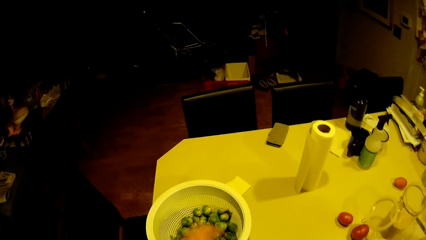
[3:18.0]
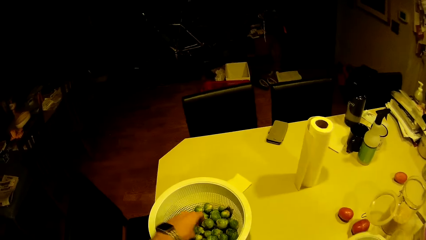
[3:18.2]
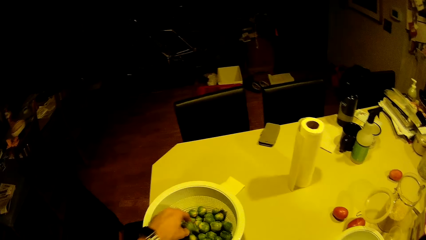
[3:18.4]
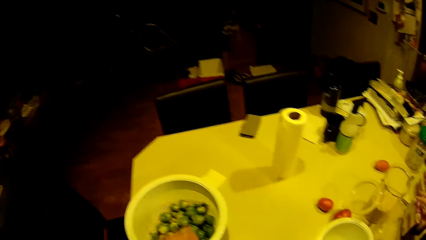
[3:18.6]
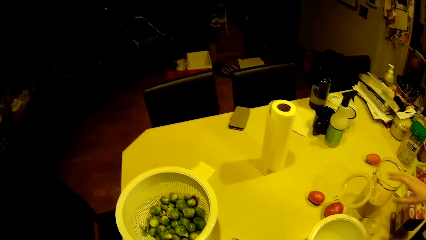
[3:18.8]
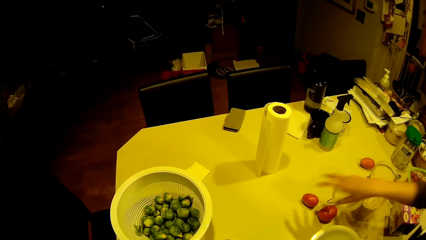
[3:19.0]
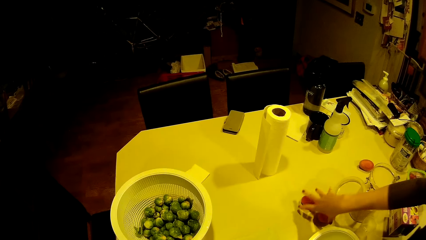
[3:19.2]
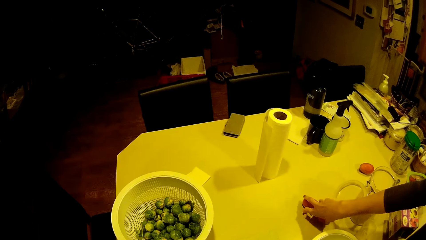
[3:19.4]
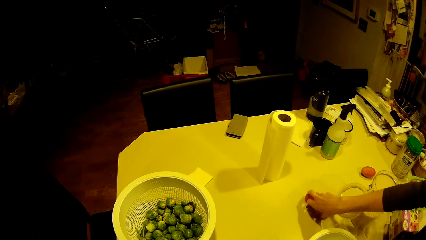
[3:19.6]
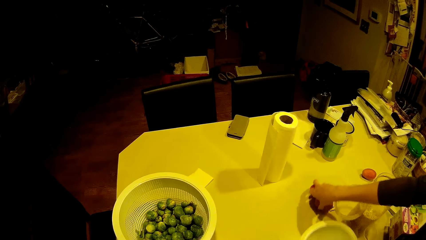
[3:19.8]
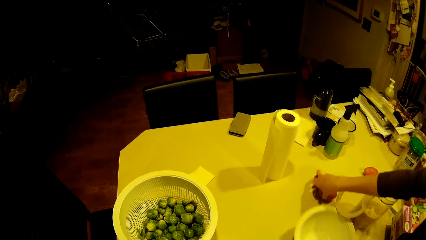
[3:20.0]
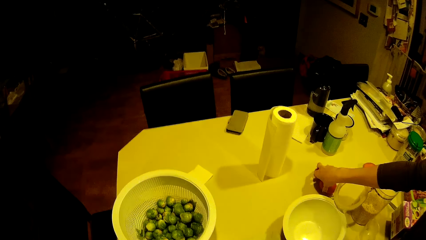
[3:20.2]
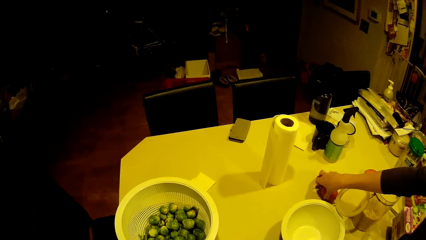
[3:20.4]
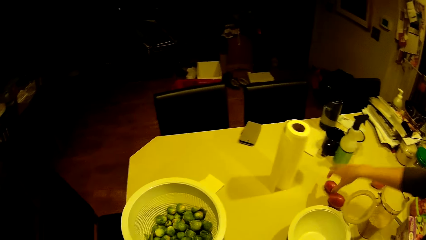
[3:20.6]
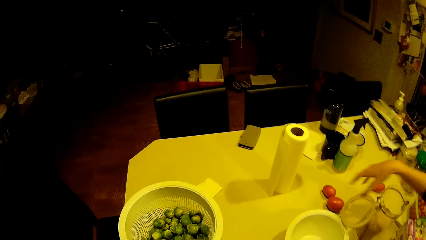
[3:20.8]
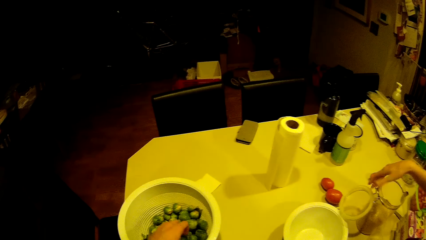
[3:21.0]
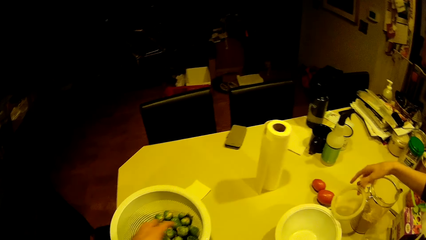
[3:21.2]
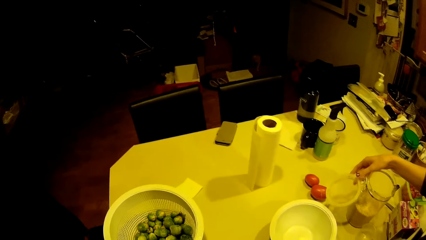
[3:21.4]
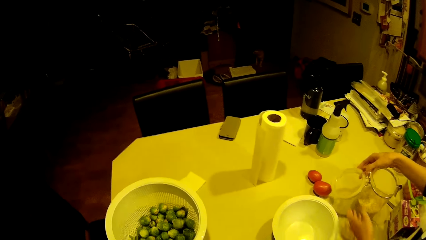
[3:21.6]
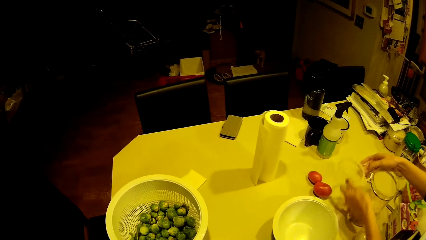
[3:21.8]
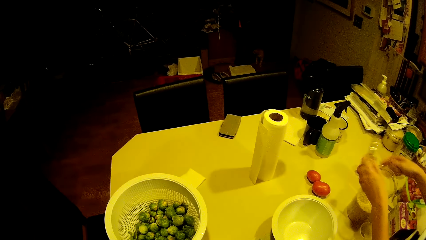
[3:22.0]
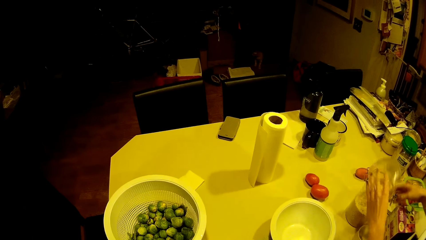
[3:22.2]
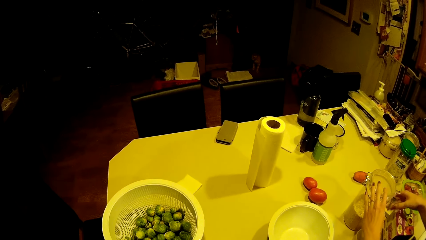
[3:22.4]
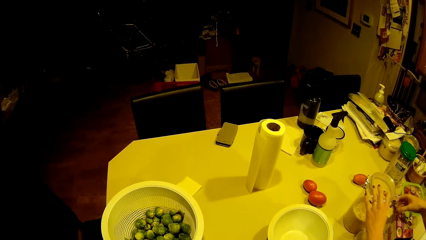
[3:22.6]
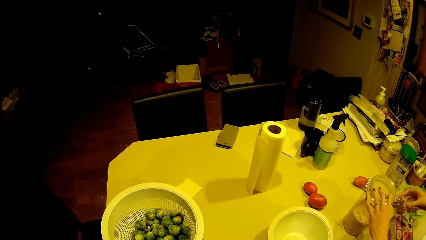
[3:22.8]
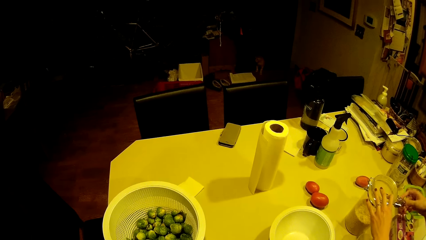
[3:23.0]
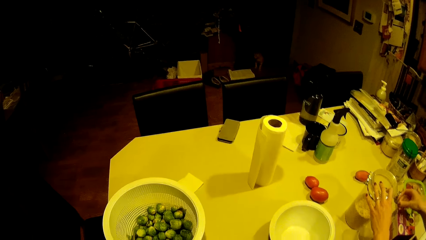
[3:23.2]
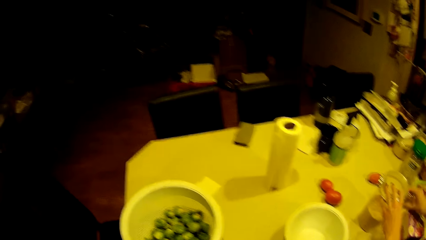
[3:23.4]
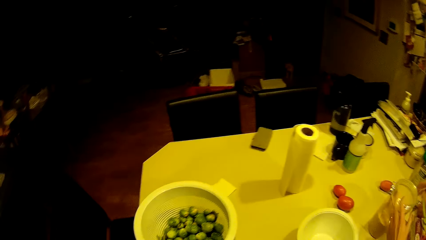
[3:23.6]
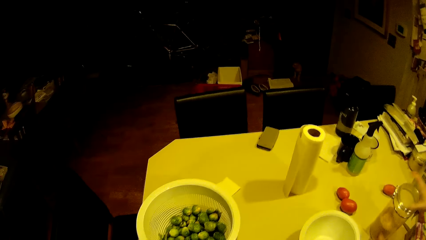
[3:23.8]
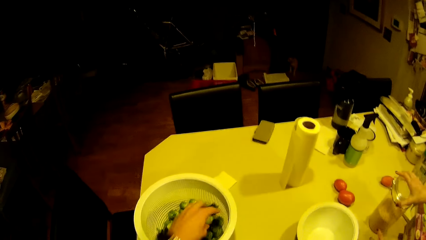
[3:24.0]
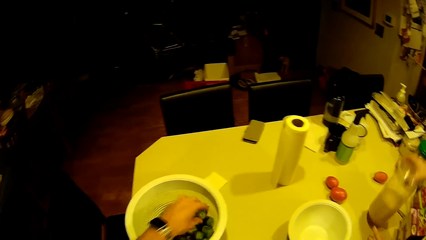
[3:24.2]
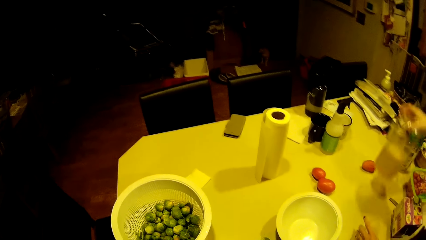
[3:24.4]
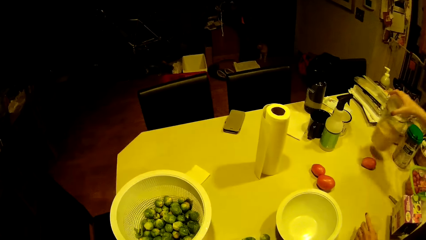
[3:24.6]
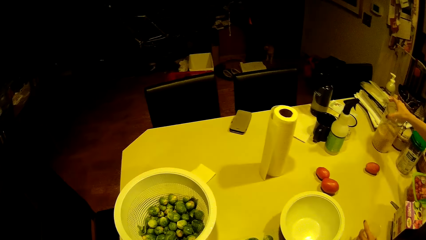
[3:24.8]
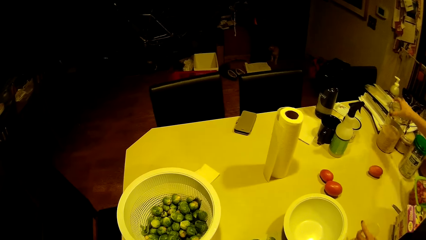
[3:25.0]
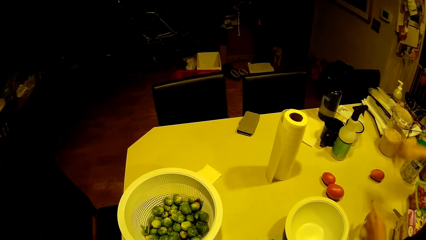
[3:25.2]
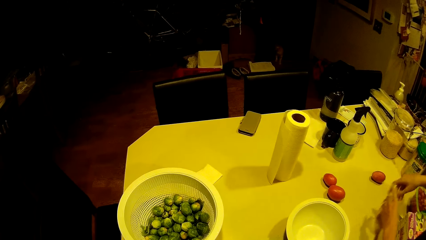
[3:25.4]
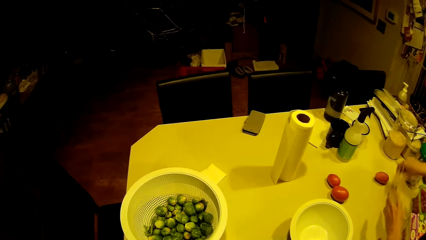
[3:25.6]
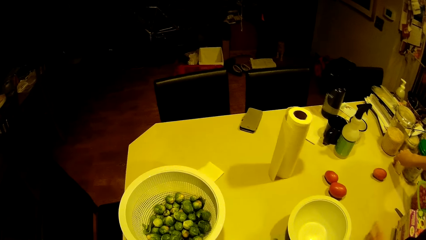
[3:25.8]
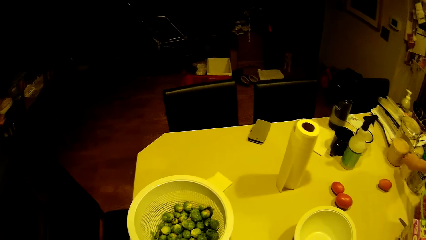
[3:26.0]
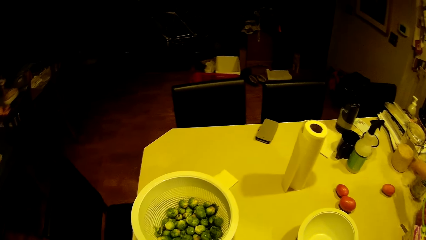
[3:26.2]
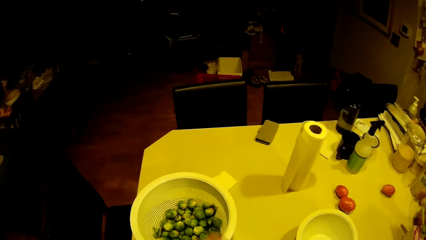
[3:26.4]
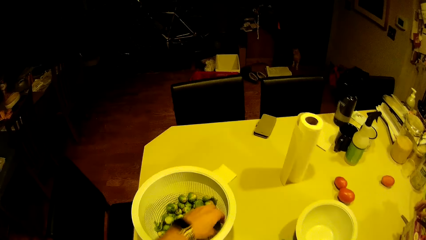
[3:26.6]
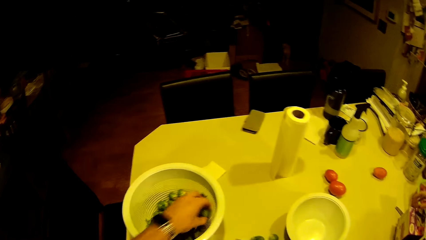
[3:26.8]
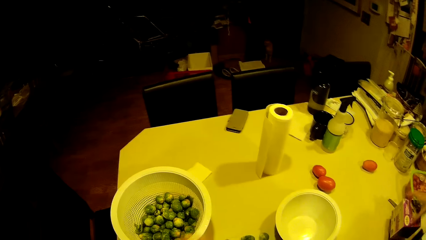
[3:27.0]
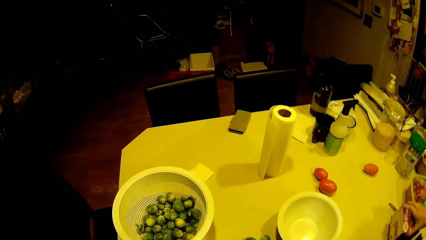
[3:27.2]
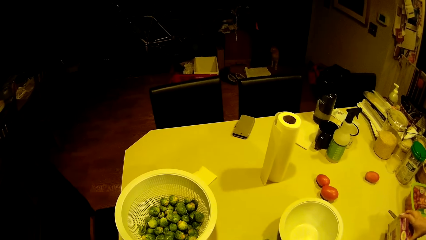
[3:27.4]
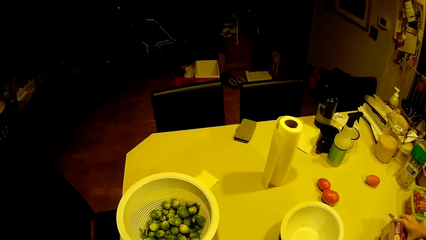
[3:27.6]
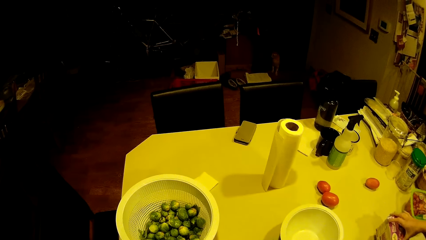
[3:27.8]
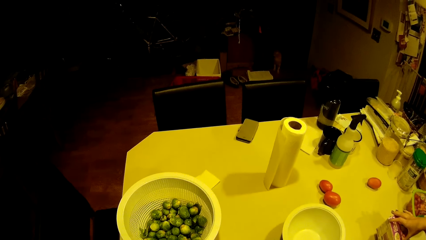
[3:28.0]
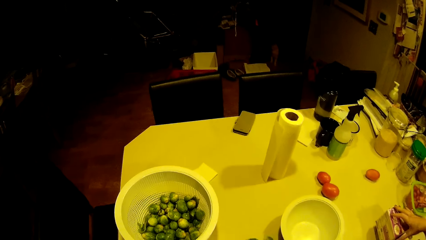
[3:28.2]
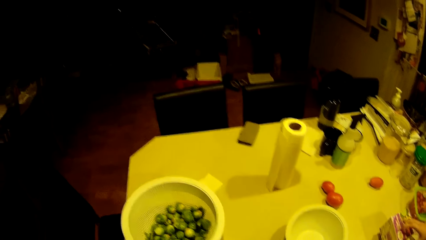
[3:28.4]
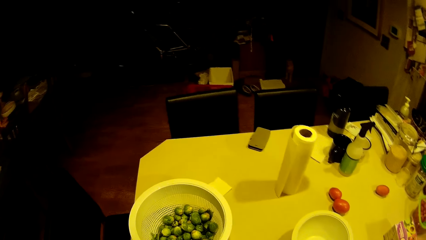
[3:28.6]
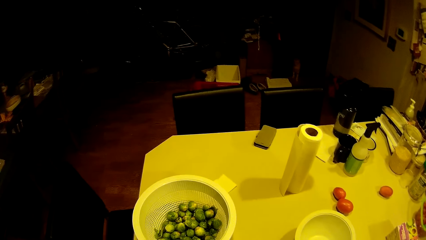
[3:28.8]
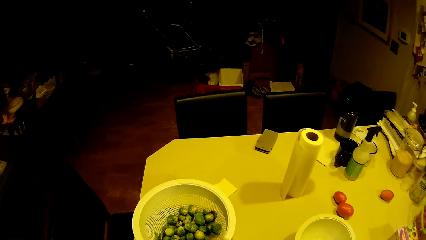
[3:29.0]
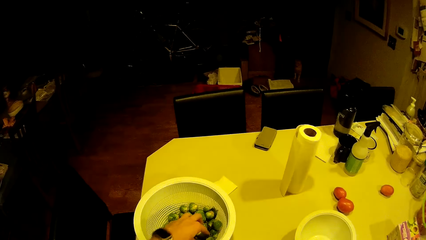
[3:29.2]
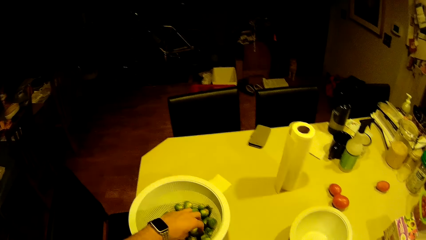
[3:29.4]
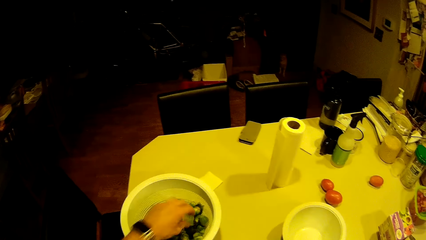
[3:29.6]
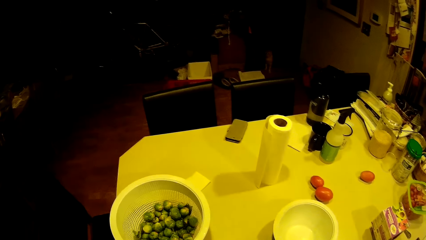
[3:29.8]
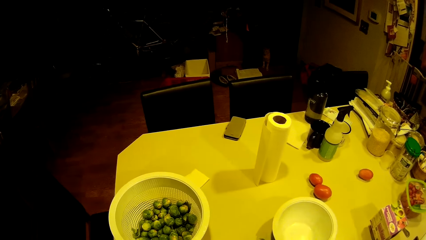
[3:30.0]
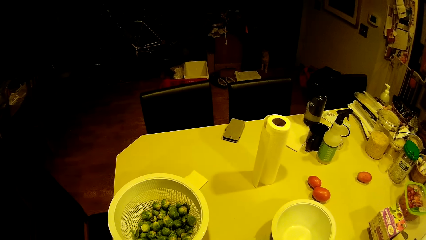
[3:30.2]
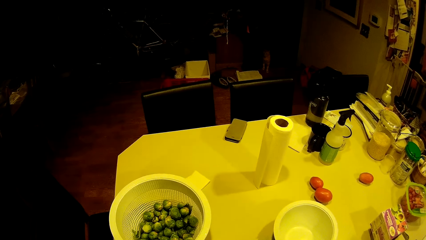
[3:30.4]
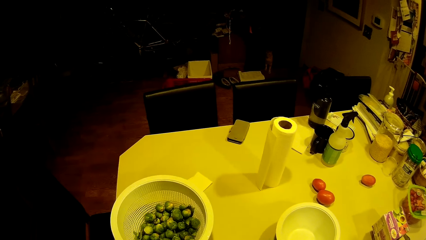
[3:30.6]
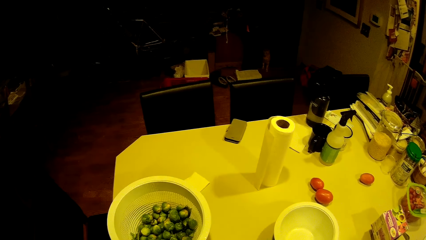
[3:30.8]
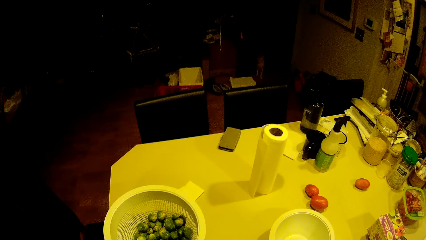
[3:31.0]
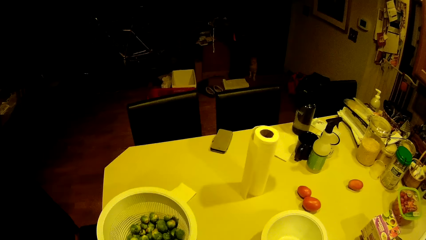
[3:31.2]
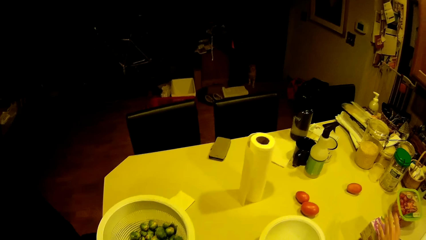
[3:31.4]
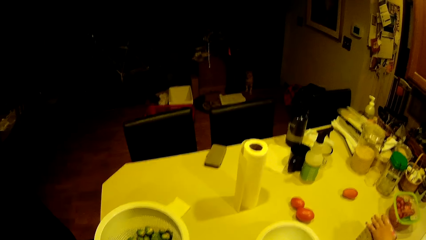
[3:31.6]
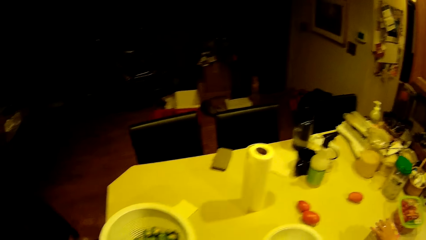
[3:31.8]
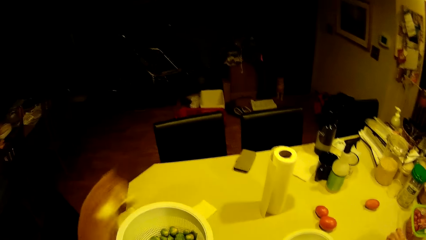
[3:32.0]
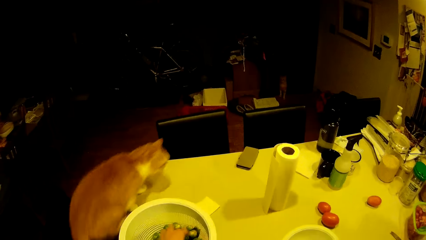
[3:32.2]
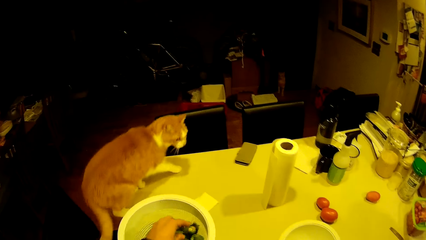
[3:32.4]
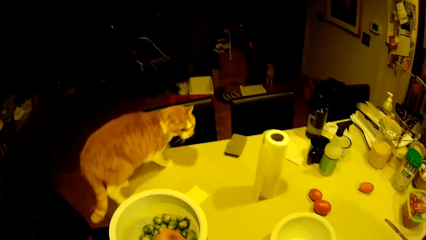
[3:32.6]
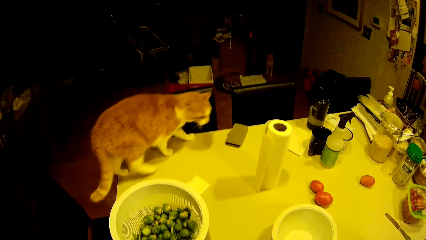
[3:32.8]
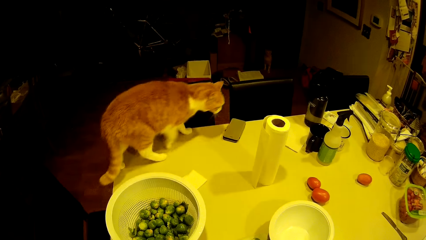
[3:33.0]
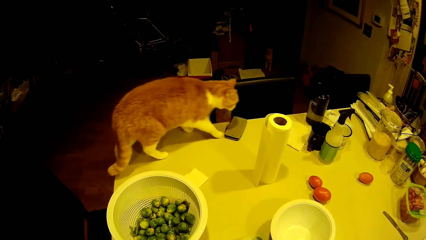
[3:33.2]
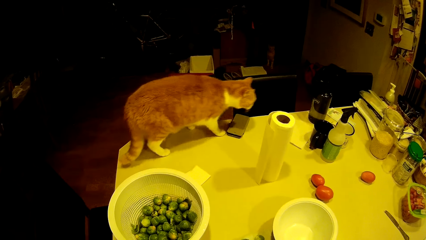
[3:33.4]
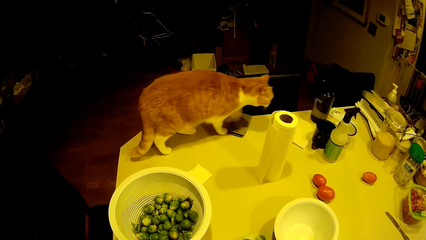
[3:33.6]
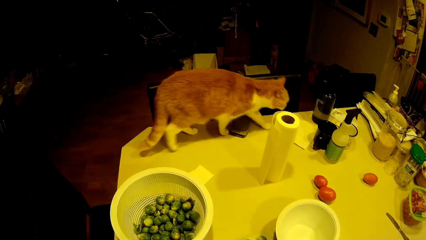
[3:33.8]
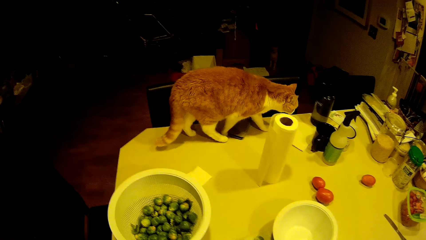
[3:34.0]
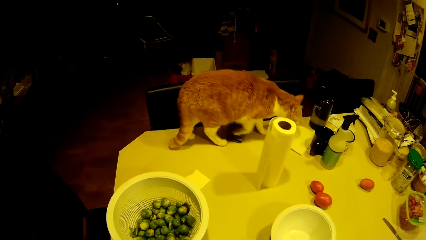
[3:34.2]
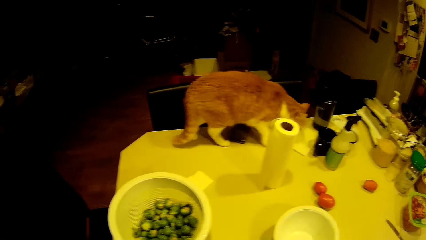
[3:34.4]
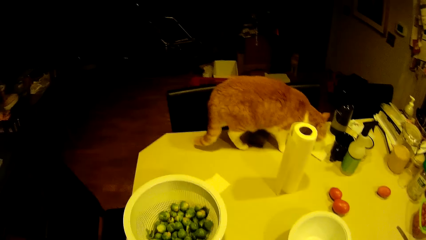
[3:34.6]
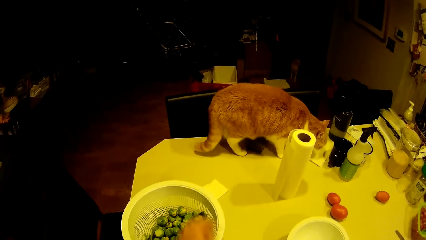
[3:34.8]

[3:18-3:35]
The camera wearer takes green pea from the filter. They look around. A woman moves tomatoes on the worktop with her right hand. She drops a filter on the worktop. She covers a glass bottle with the lid on the worktop. The camera wearer picks something. They look around. The woman moves the glass bottle on the worktop. The camera wearer takes green pea from the filter. They look around. They take green pea from the filter. They look around. They take green pea from the filter. They look around. The cat climbs on the worktop.
